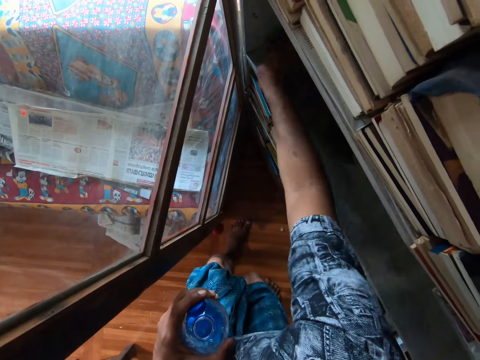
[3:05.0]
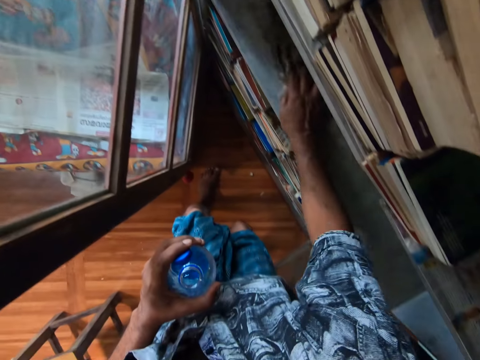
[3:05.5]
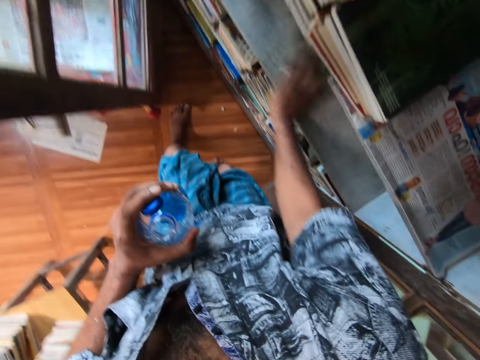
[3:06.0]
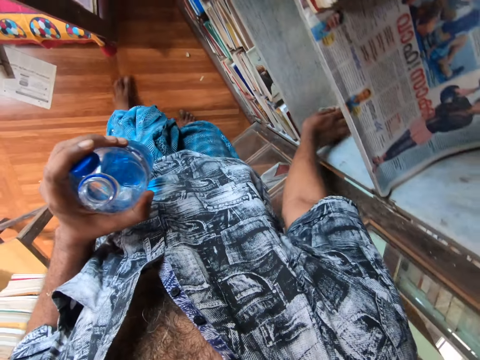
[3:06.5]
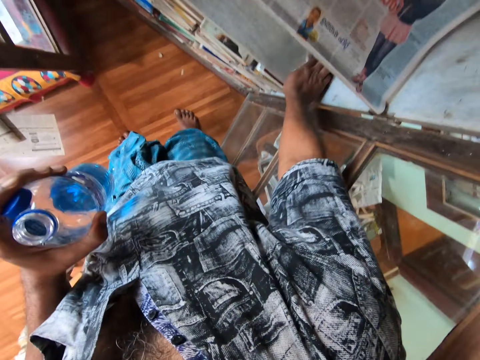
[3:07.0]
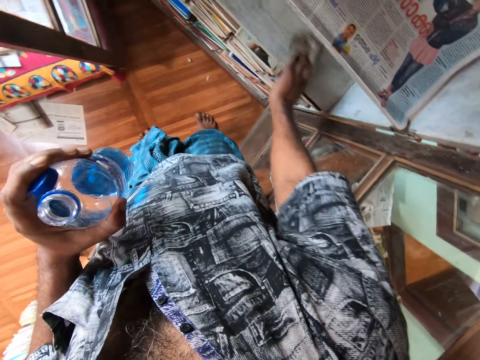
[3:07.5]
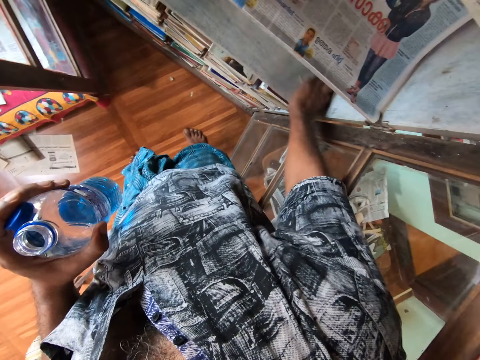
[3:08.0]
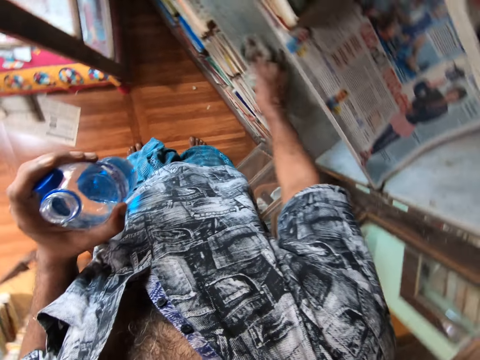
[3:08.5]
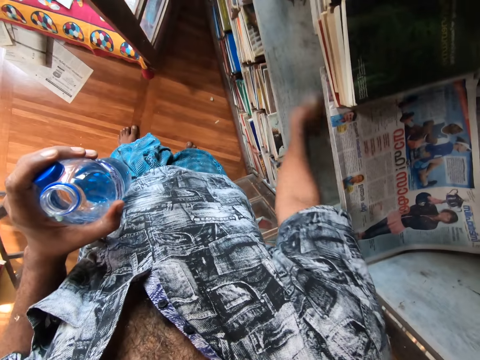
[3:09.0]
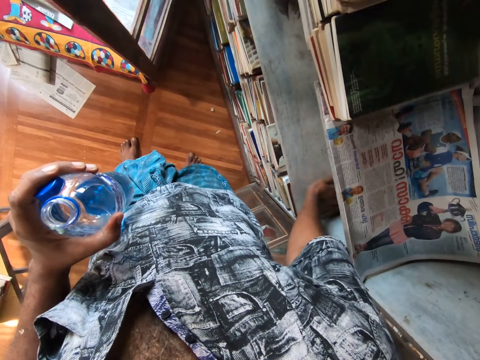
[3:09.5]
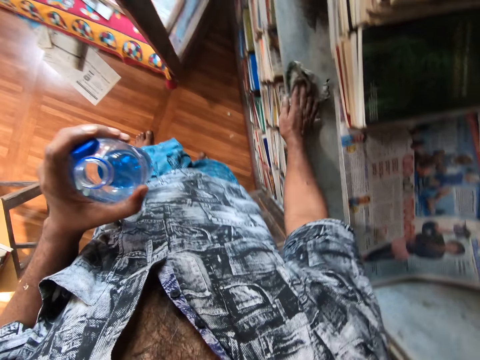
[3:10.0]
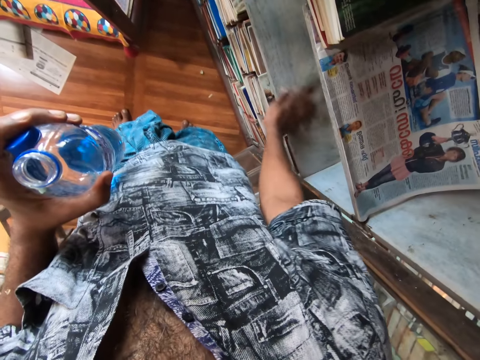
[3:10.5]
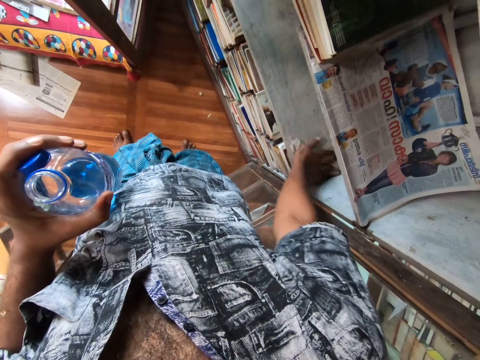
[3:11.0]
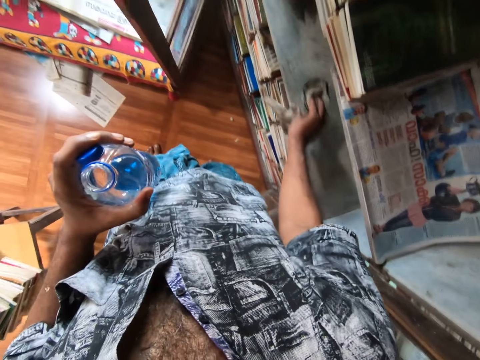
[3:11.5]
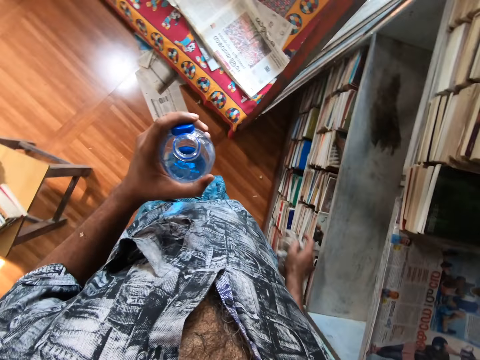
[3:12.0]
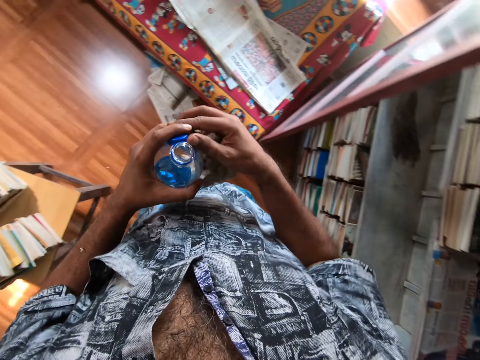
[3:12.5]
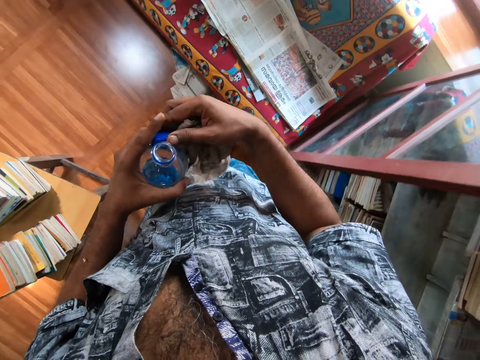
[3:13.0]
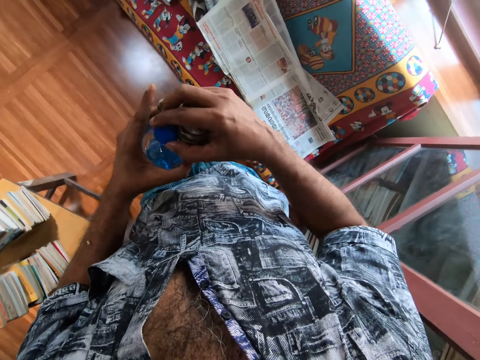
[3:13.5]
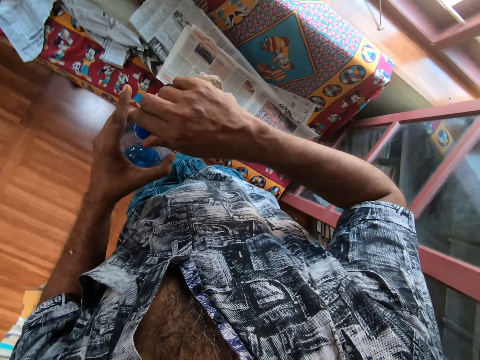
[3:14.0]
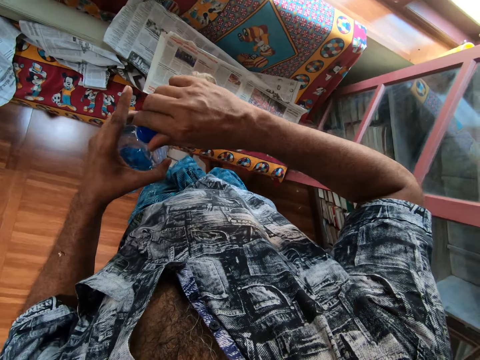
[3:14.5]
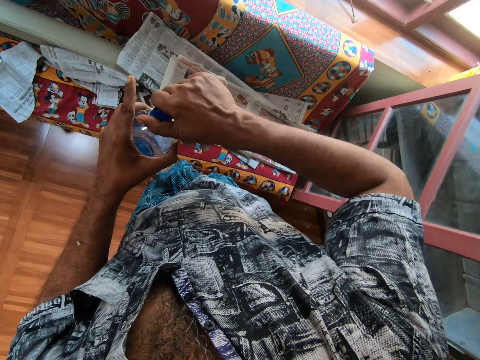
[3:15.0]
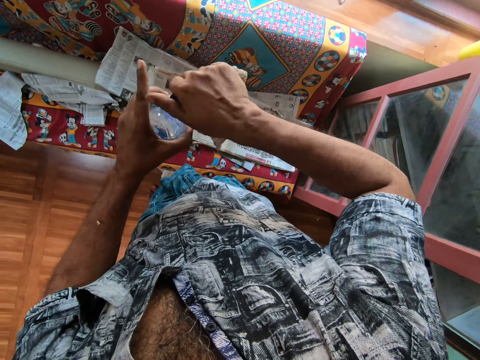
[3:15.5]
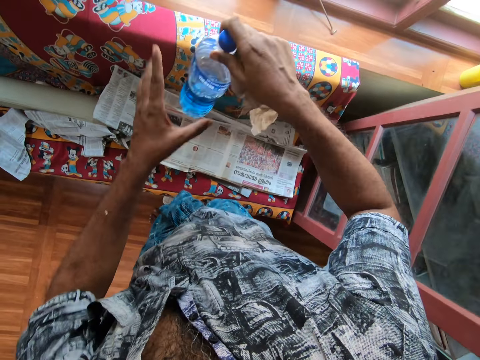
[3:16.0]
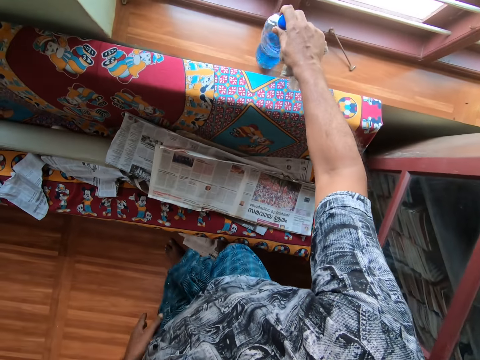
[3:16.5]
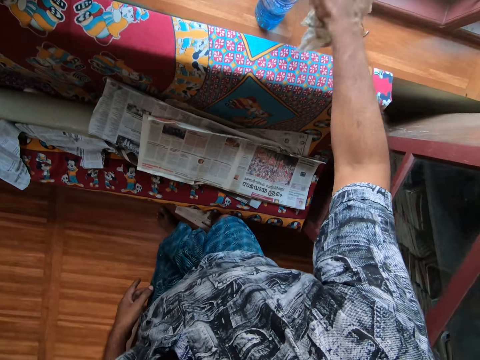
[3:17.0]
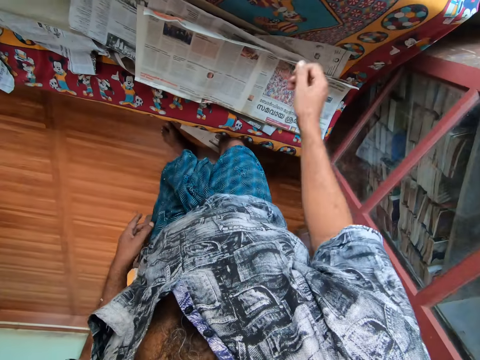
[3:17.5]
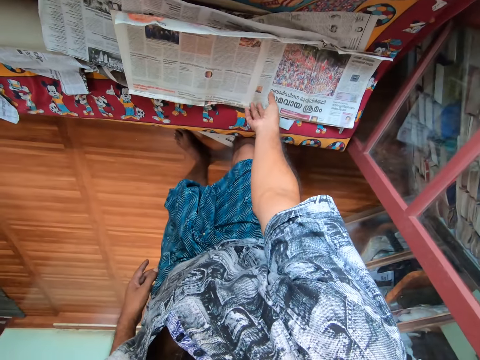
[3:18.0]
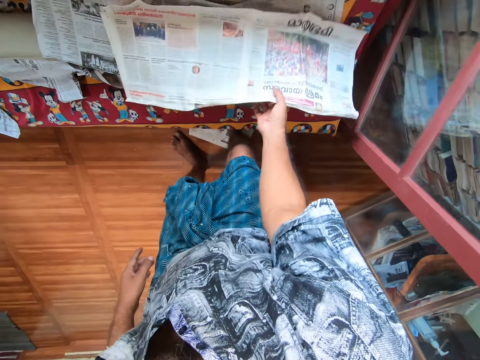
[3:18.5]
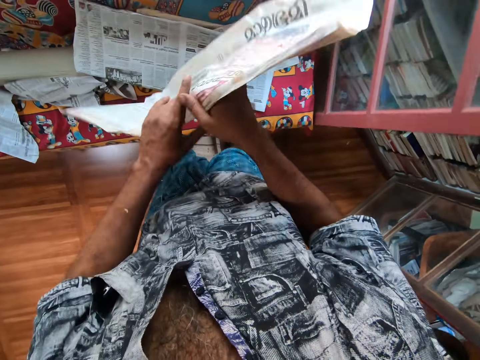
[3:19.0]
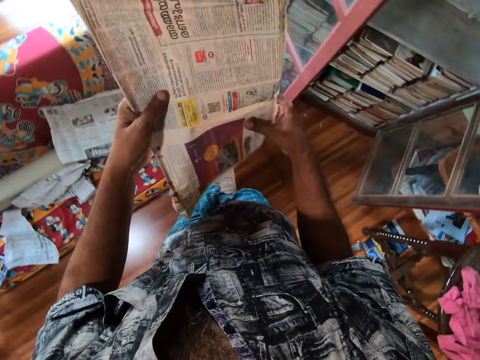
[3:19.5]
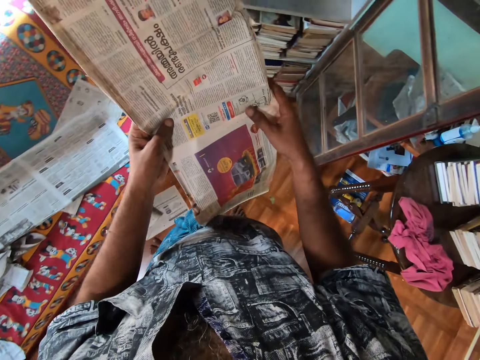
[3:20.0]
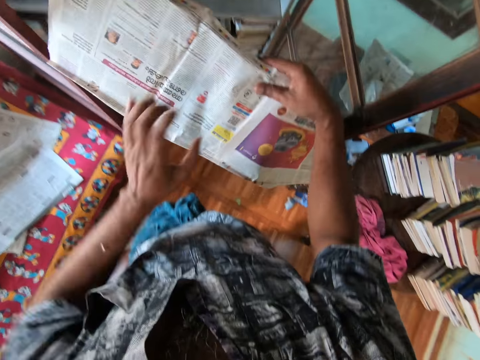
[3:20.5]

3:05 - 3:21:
The camera wearer picks the lid with the right hand. They close the bottle of water. They put the bottle of water on the window and drop the cloth. They pick the paper or newspaper from the chair. They turn the newspaper.

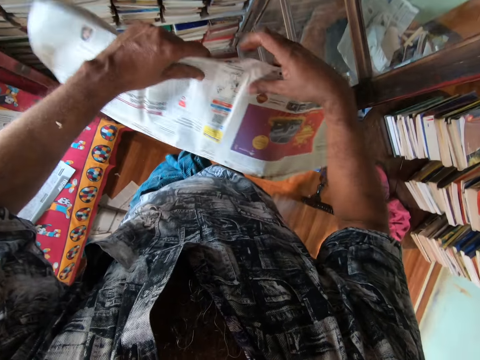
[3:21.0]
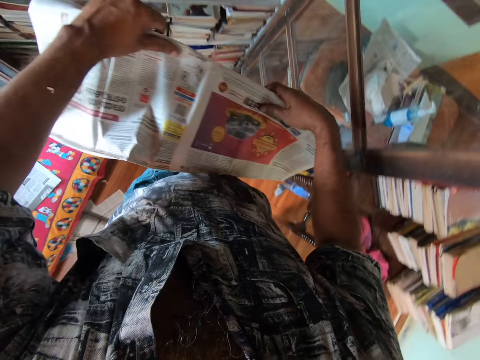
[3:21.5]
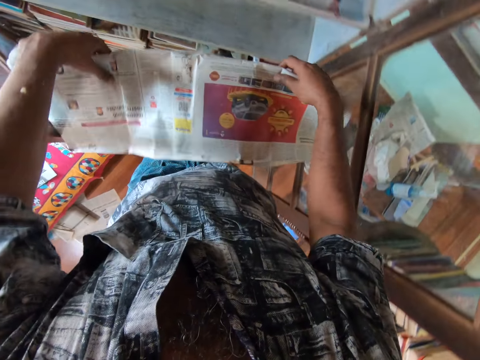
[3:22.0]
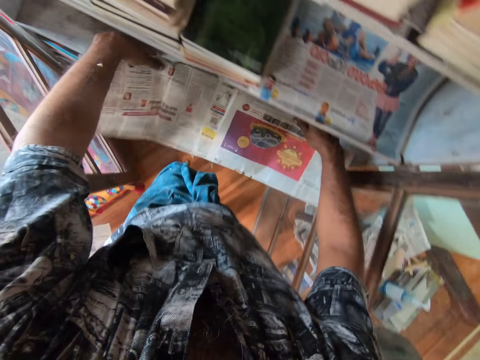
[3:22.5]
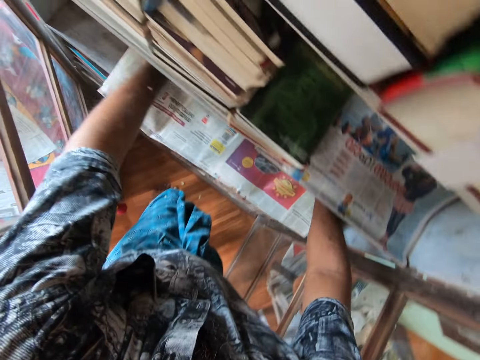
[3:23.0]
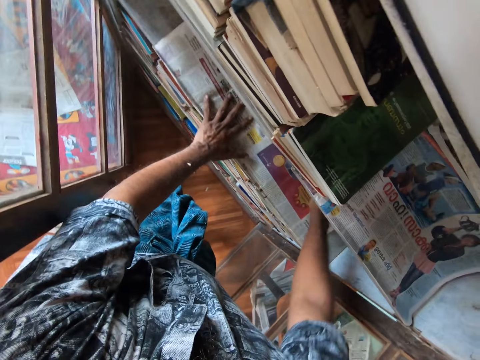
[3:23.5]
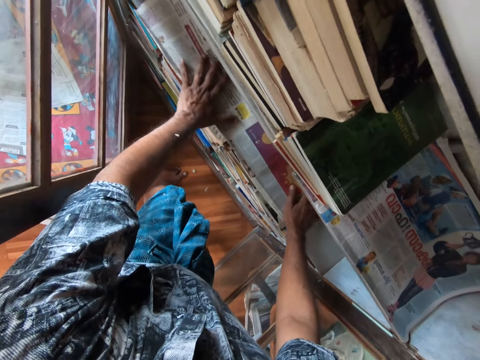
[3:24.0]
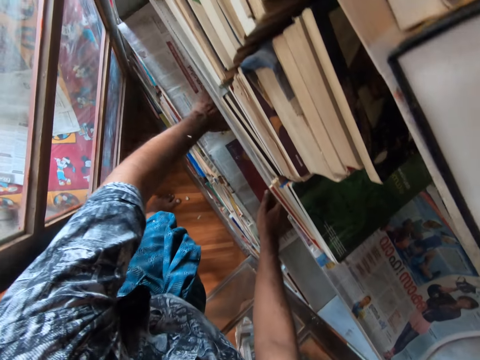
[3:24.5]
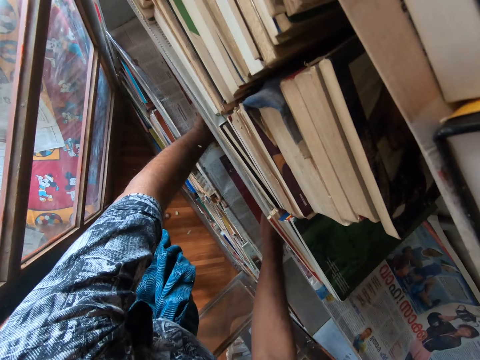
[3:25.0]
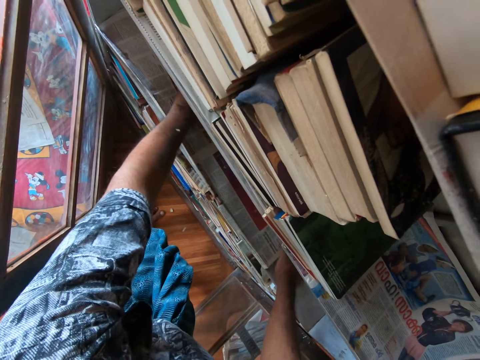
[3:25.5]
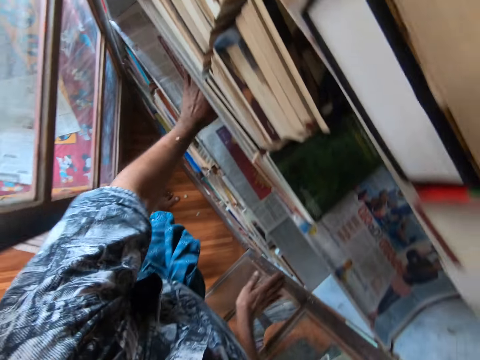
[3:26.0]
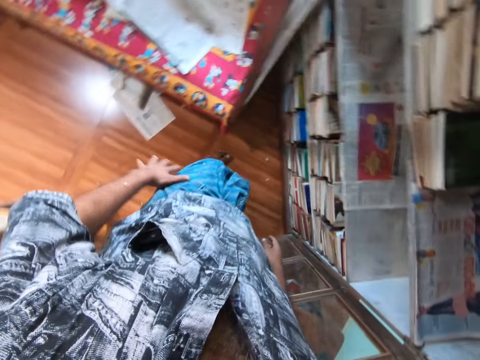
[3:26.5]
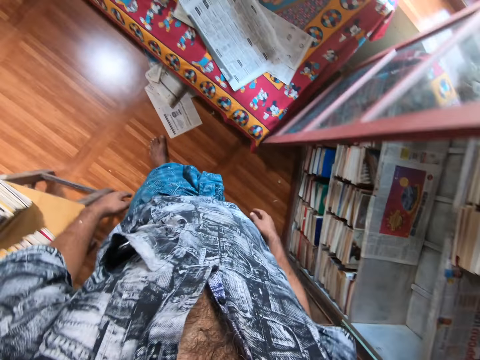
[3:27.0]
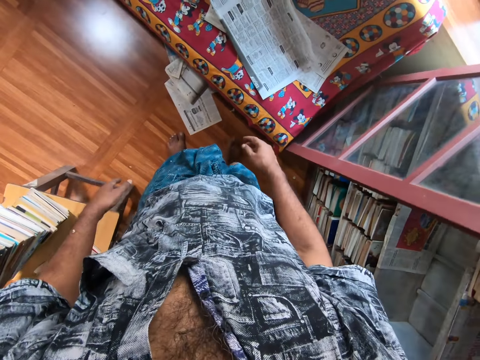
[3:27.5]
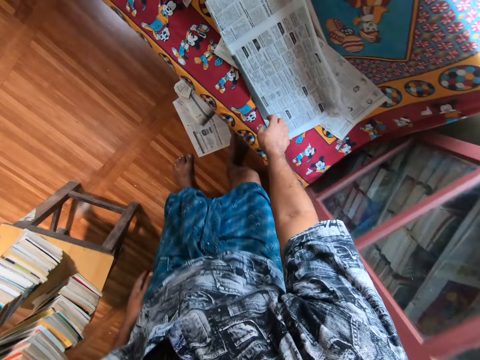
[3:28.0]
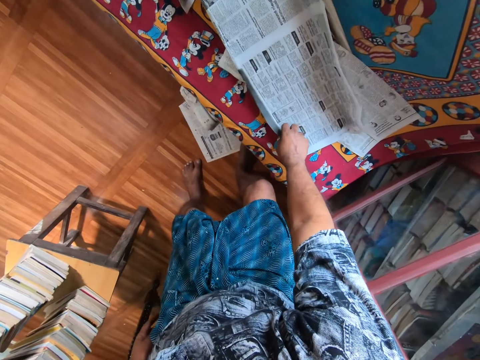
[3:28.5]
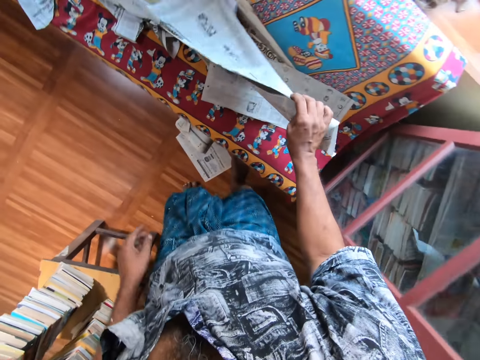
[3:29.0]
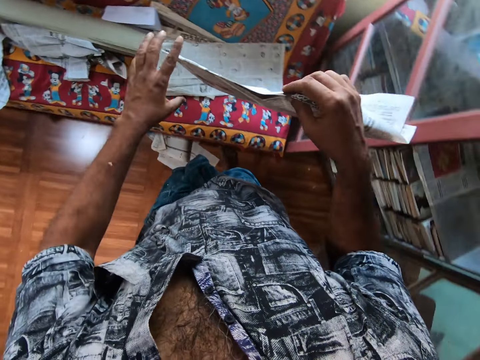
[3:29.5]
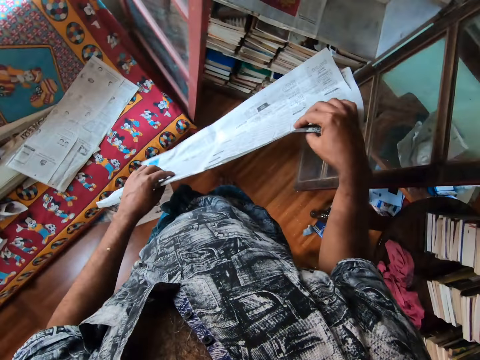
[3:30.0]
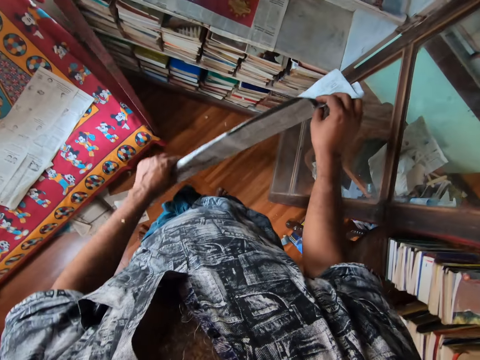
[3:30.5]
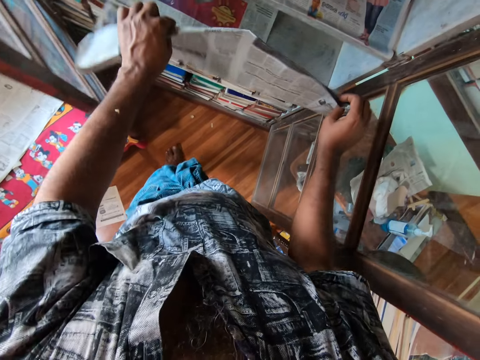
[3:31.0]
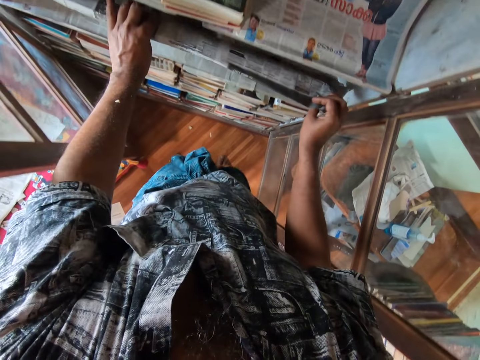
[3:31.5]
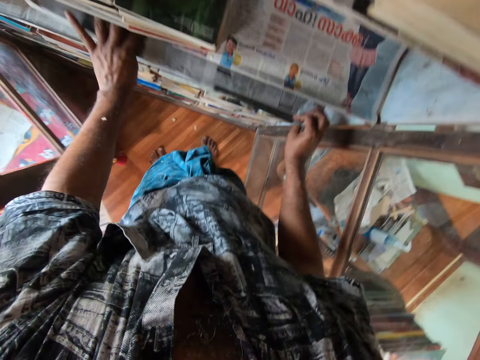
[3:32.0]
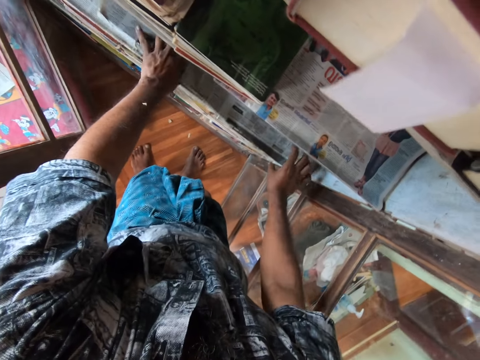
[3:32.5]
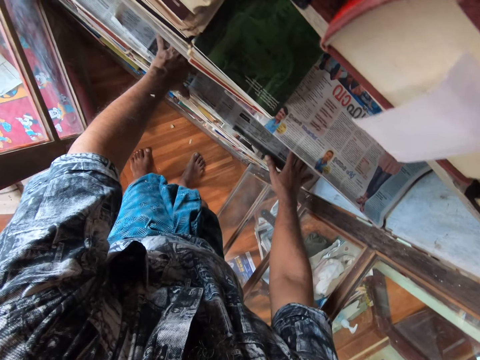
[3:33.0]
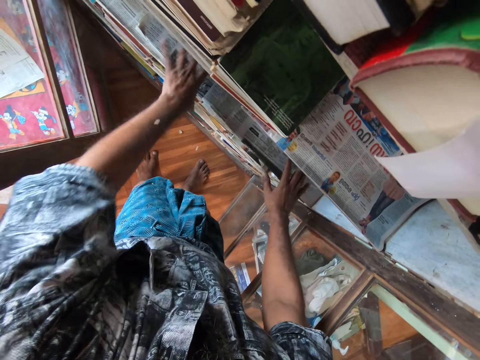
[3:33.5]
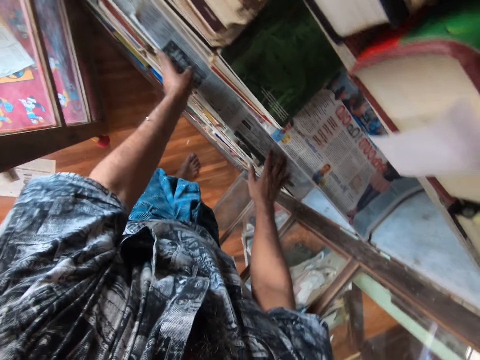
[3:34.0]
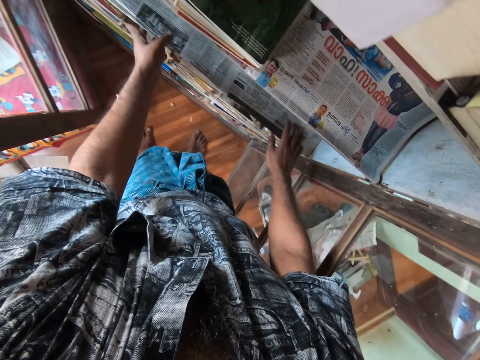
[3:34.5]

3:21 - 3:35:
The camera wearer walks around and folds the paper or newspaper. They put the newspaper on the bookshelf. They walk around. They pick the newspaper from the chair. They put the newspaper on the bookshelf.
